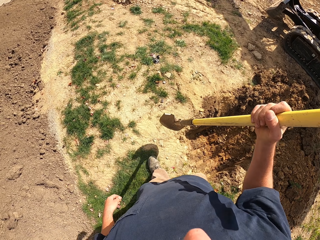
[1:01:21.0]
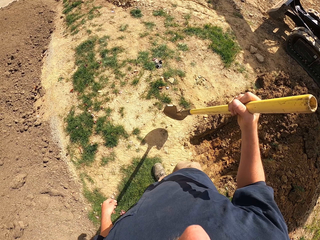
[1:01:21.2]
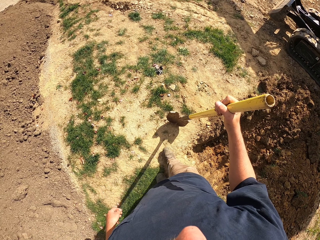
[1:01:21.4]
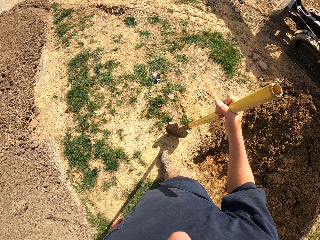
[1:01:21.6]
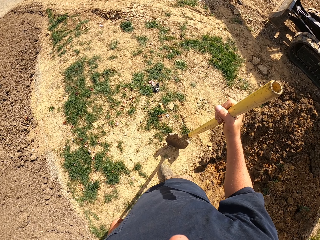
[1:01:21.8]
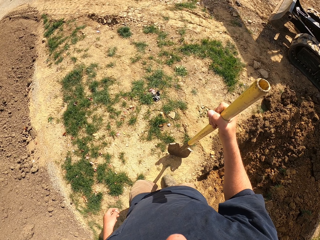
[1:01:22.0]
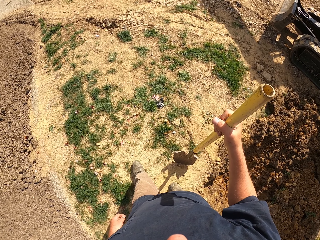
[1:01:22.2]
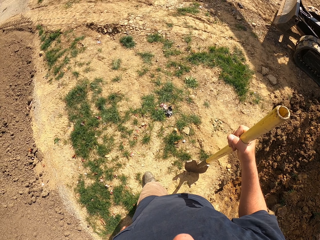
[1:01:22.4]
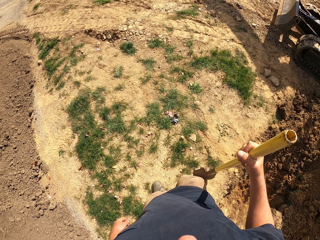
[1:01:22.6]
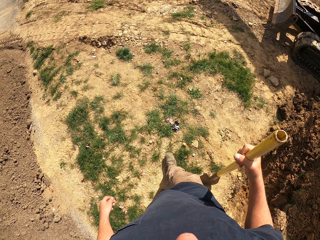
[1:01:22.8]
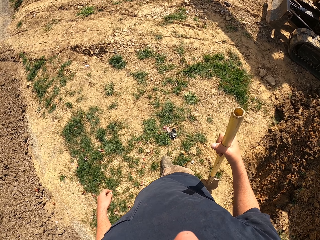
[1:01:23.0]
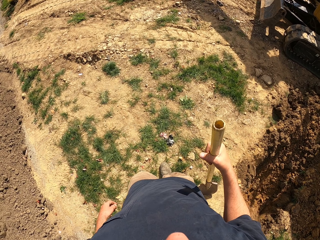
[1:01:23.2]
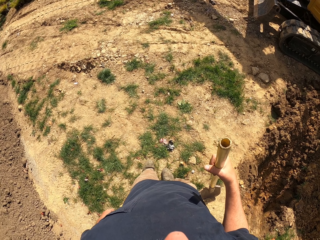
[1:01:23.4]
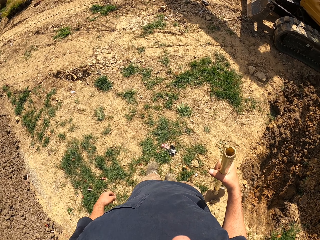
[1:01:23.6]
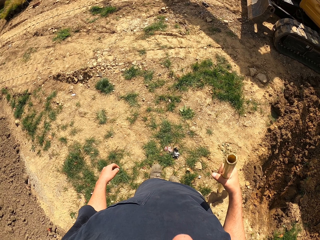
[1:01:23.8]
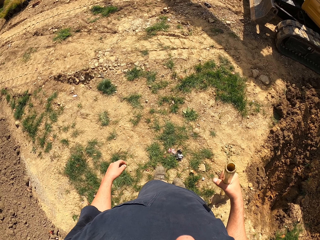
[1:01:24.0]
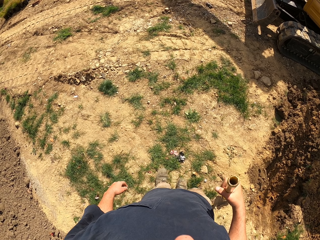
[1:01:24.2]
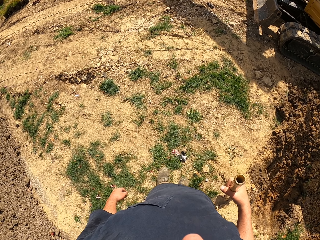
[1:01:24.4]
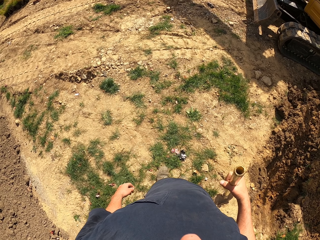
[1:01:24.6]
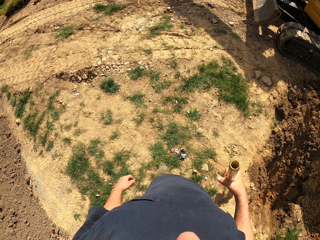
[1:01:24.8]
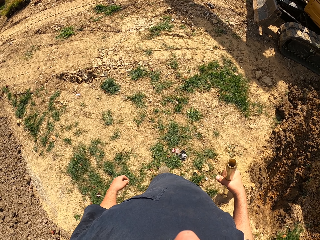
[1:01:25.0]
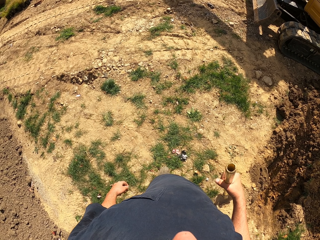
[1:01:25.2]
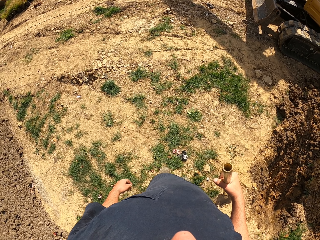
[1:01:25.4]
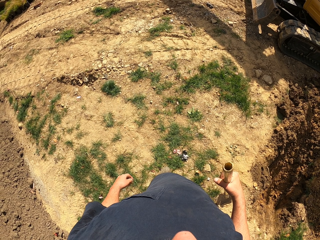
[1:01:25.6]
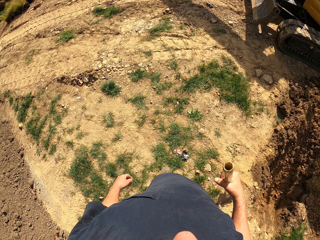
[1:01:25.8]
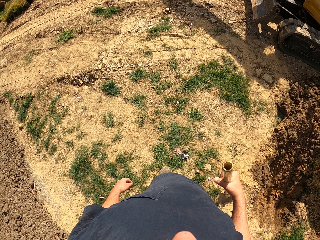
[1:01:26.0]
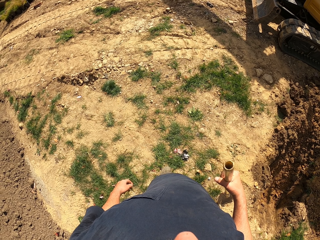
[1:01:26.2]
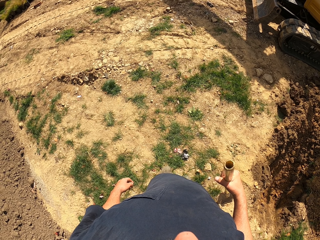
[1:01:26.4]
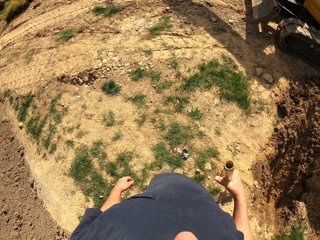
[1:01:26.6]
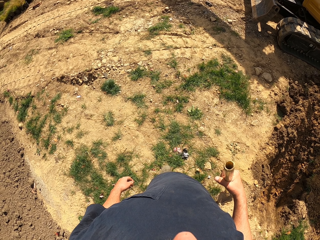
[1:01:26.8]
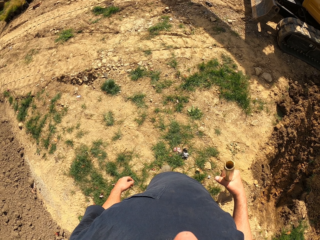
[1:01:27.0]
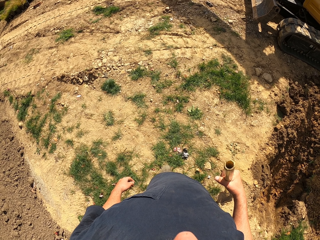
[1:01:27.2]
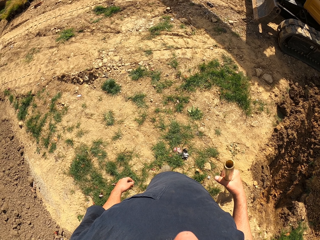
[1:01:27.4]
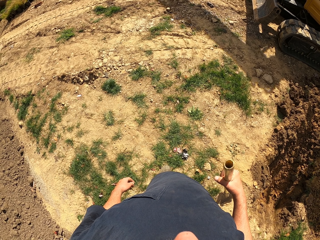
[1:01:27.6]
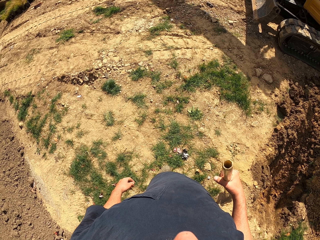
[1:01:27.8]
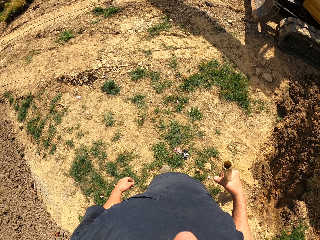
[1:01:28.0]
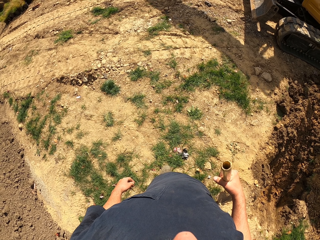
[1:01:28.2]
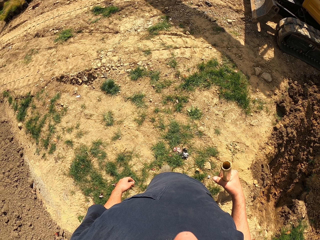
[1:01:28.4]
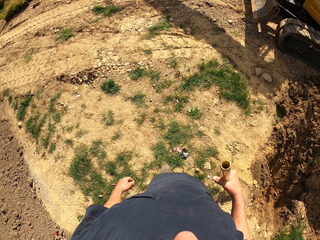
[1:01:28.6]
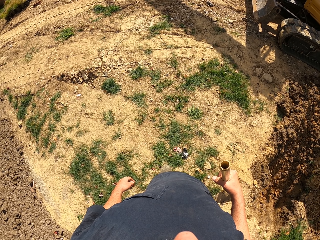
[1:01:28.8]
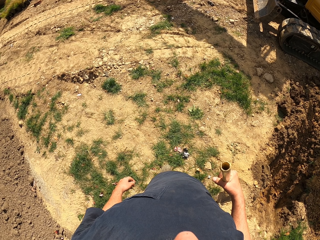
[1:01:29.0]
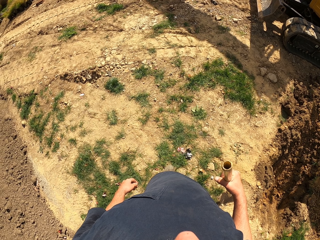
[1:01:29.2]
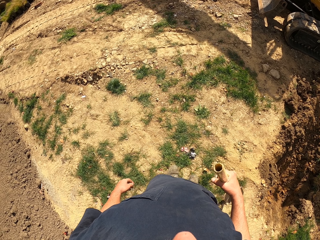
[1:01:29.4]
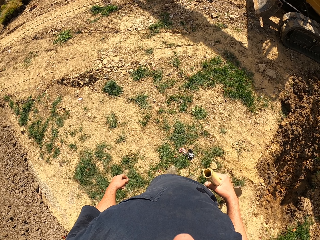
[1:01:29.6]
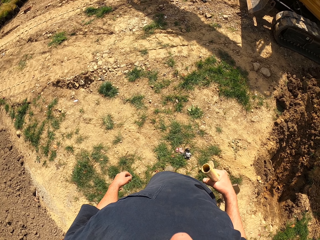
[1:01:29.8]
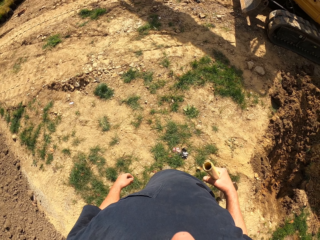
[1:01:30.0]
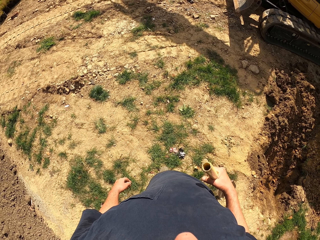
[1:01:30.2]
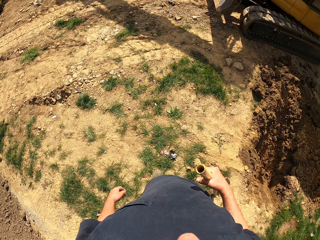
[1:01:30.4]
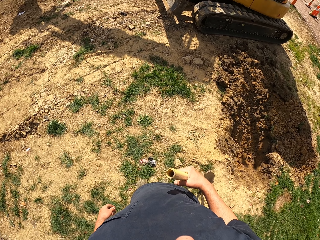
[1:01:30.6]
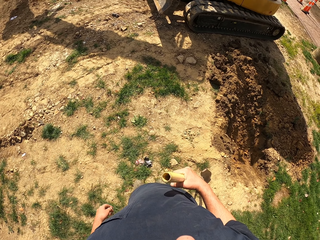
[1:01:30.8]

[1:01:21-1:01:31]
The camera wearer stands near a hole.

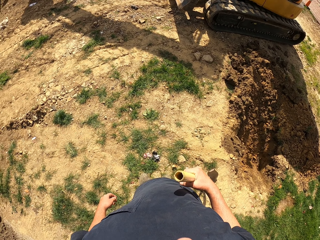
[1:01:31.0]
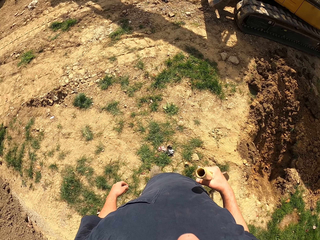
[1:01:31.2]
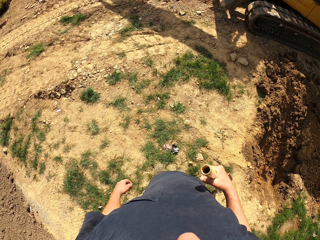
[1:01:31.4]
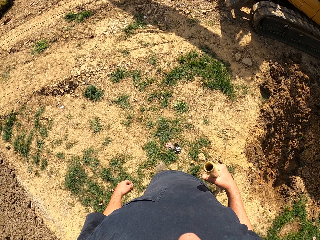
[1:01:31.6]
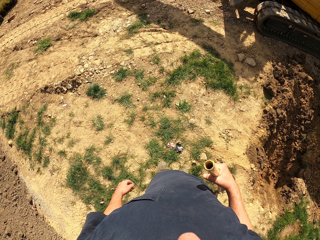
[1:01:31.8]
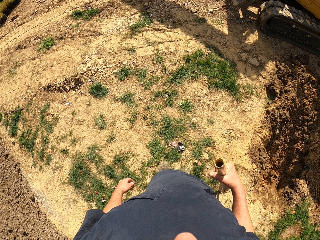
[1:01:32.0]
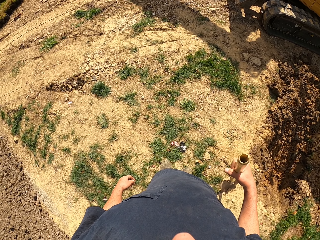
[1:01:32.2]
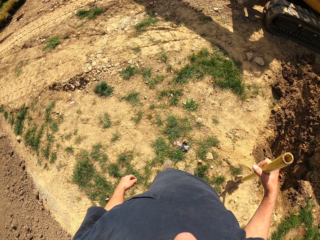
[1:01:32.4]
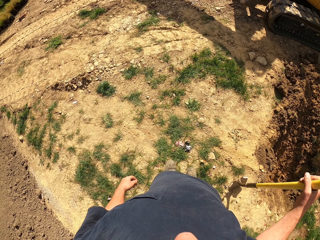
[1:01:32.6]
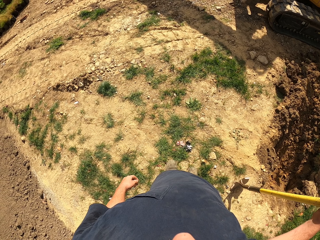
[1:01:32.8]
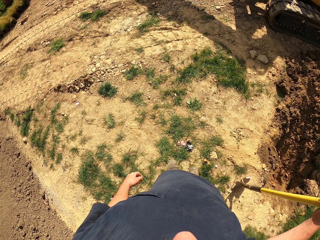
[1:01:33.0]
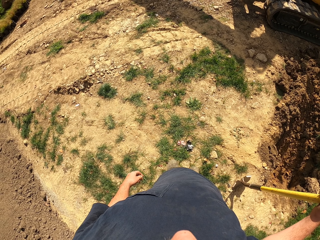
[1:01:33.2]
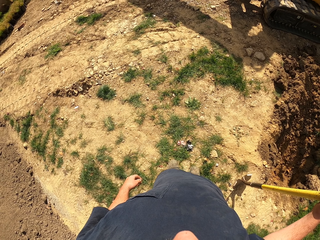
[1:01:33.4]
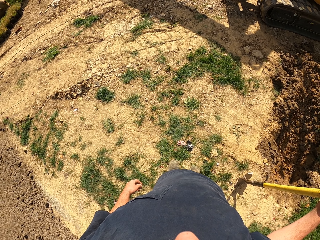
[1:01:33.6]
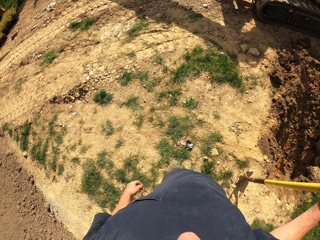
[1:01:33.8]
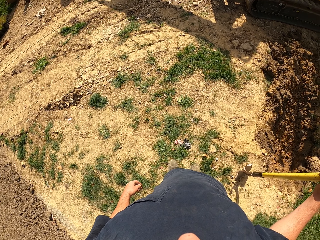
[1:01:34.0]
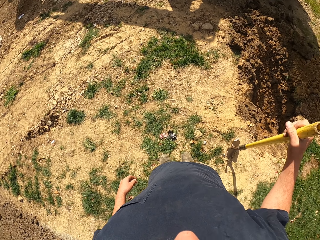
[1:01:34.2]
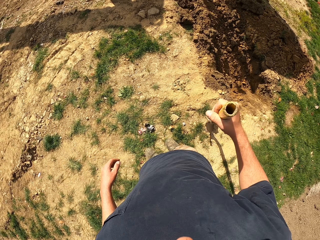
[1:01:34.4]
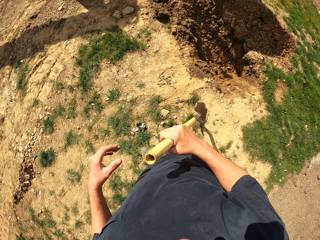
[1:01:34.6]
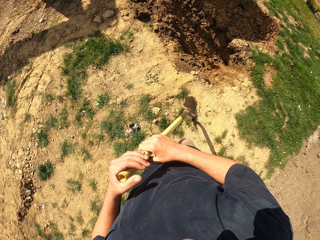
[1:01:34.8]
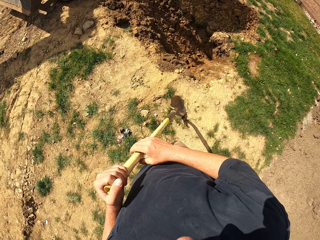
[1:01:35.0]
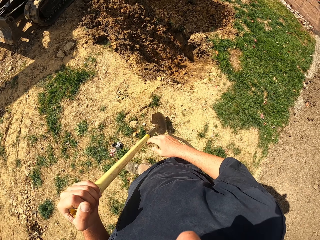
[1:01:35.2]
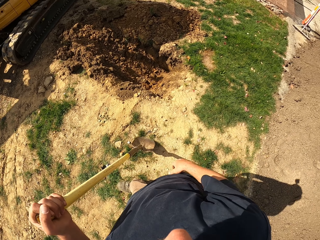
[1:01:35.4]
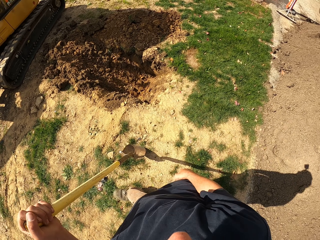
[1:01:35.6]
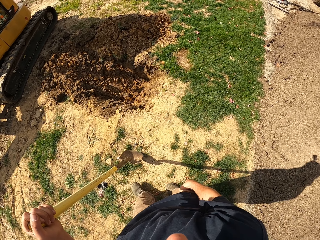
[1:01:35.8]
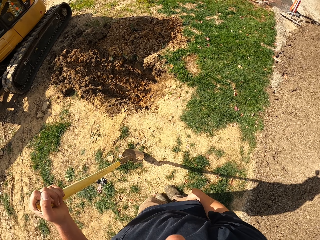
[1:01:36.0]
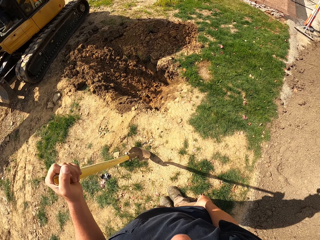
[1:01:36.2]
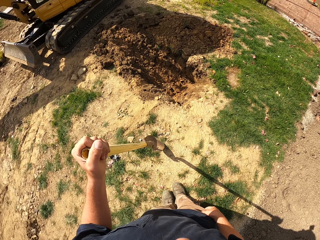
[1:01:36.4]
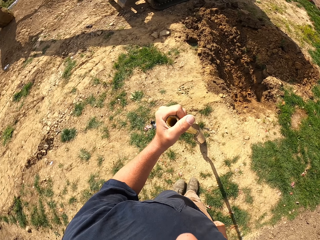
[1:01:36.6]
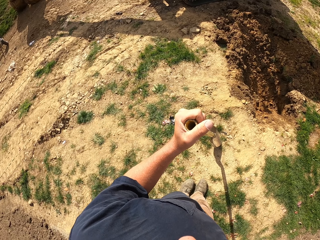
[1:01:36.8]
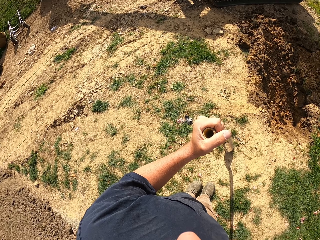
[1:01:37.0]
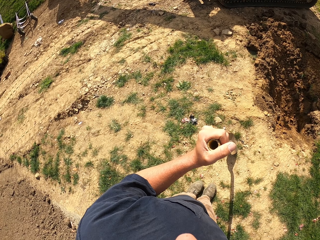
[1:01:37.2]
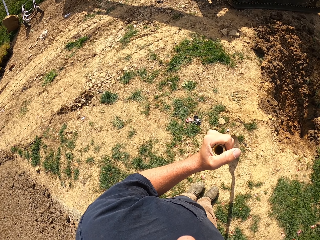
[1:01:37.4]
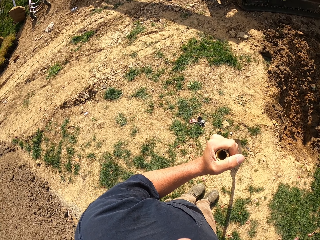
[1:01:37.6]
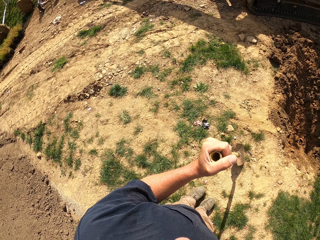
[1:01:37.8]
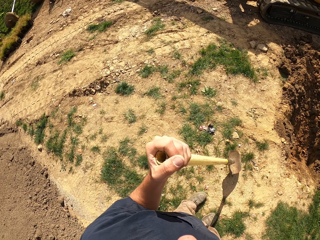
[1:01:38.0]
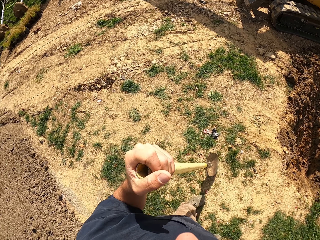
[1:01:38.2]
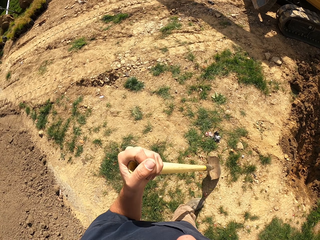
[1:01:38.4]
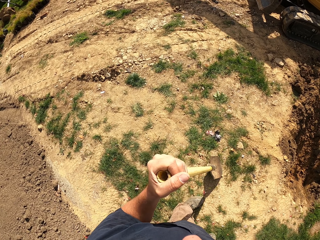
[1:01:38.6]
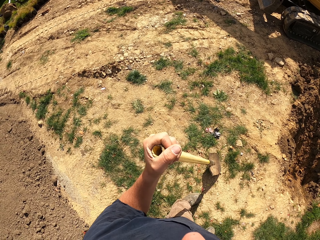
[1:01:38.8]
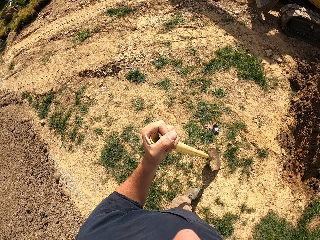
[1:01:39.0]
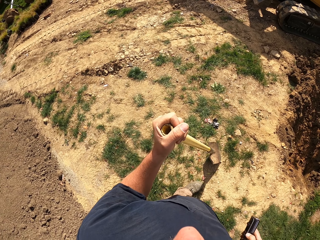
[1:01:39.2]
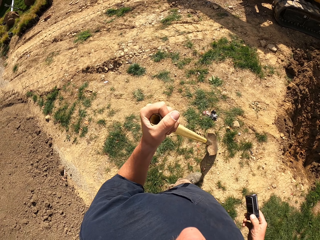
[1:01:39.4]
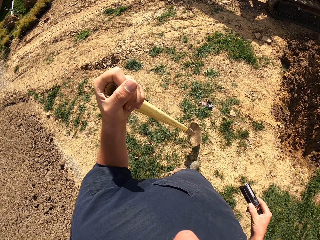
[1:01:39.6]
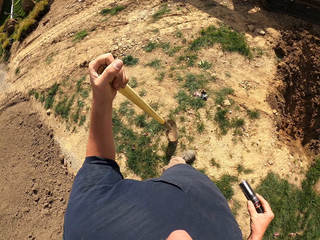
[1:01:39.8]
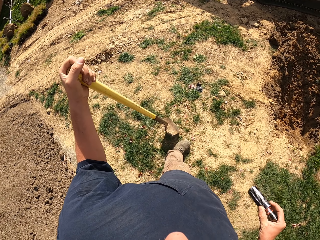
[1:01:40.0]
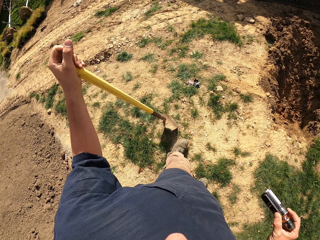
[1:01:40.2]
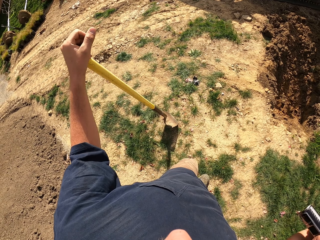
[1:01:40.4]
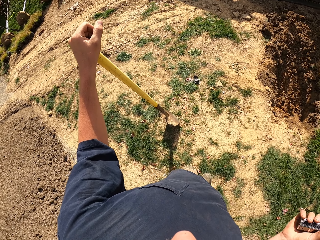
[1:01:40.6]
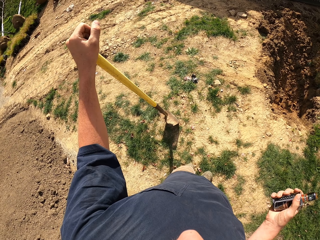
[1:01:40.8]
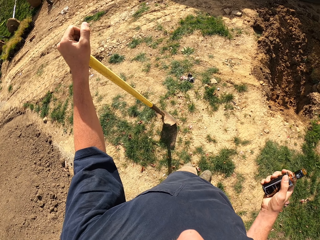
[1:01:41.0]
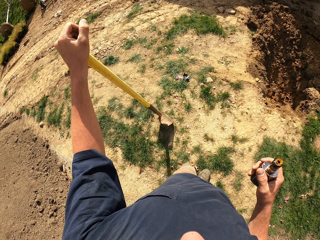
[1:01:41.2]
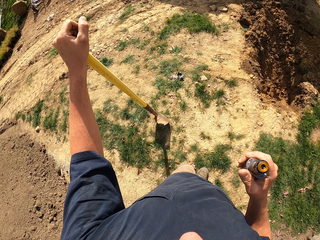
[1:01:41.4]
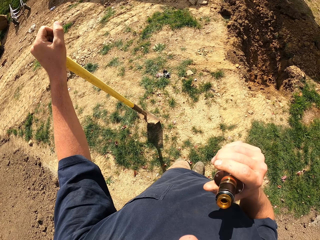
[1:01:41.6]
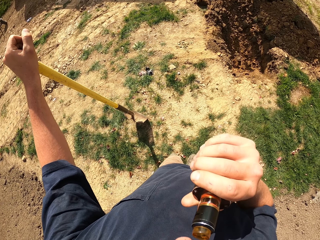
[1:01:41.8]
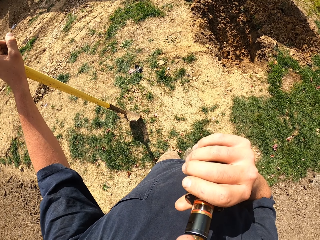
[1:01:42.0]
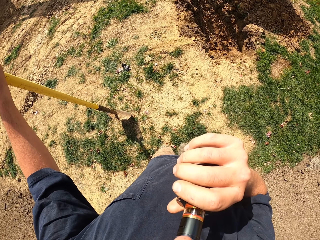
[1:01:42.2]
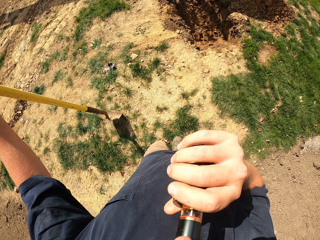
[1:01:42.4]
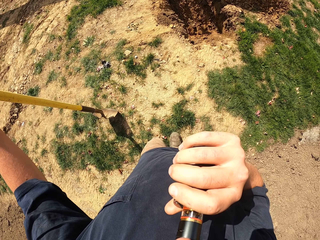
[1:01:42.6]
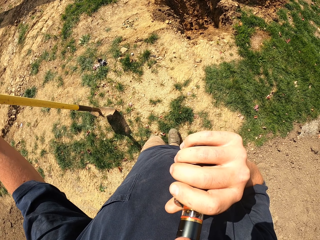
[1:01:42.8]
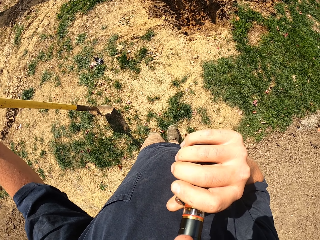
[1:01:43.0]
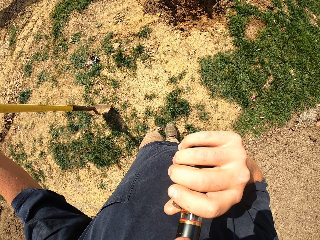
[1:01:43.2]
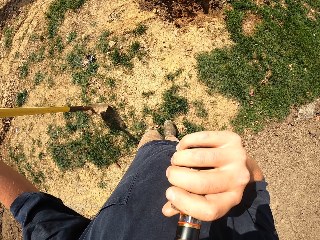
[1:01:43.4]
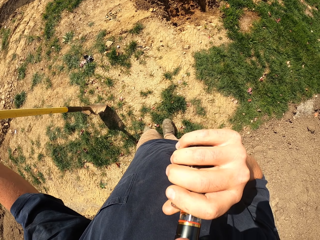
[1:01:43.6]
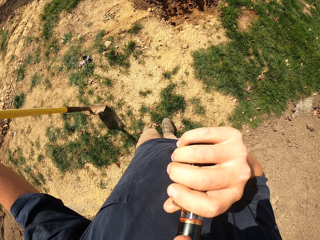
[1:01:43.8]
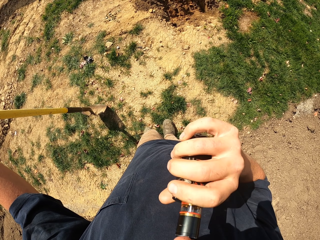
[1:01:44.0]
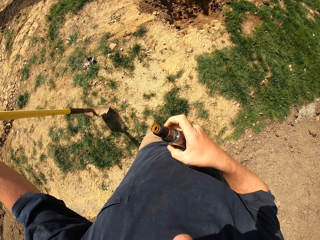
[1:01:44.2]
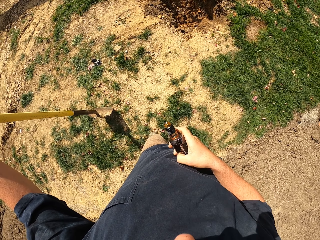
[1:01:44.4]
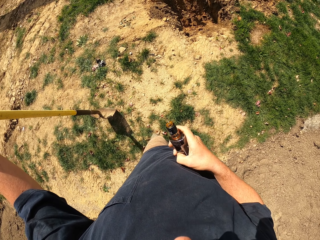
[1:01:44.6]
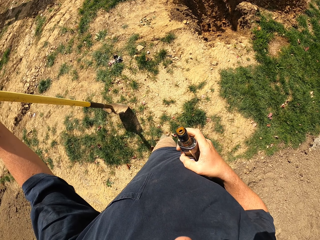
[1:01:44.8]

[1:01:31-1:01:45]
The camera wearer looks around. He stretches a hand. He holds a shovel with both hands. He touches his trousers. He turns around the ground. He looks around. He shakes the shovel. He holds a bottle. He smokes an electronic cigarette.
